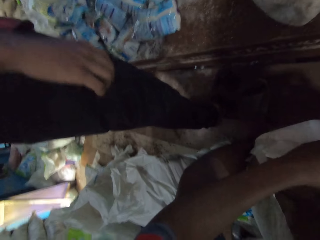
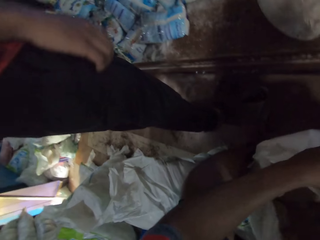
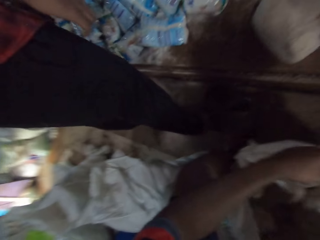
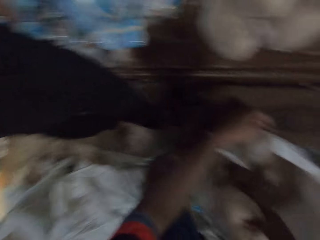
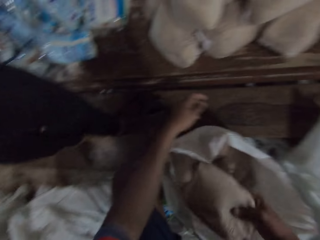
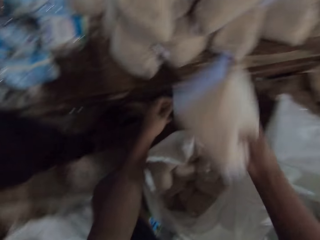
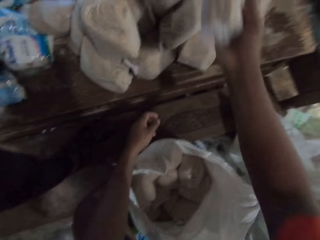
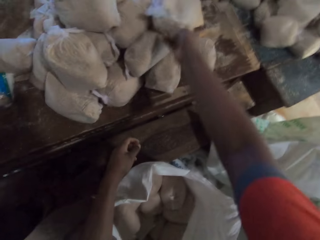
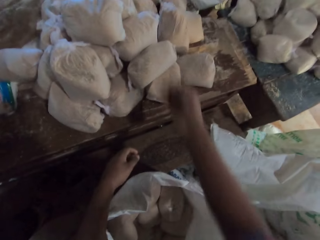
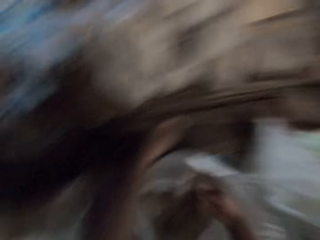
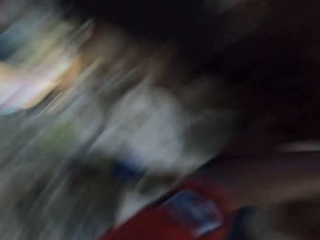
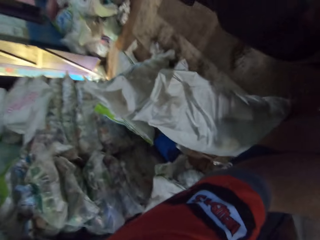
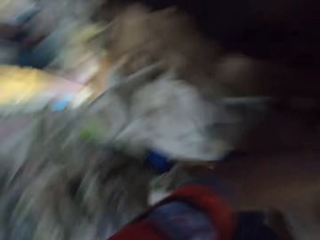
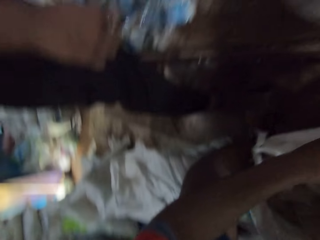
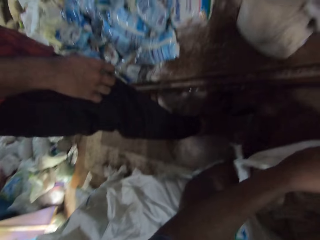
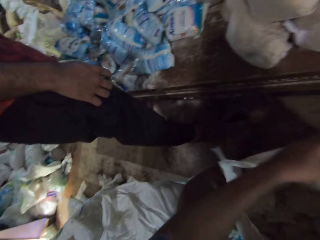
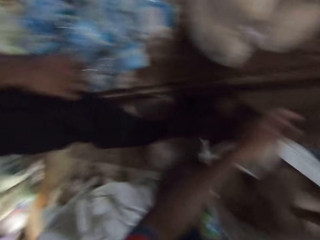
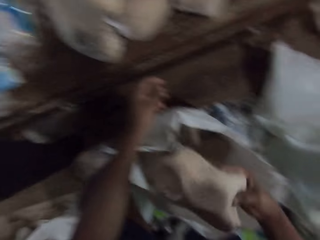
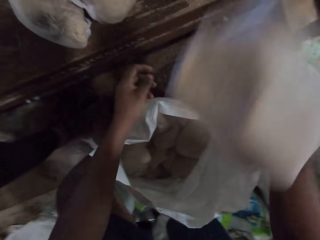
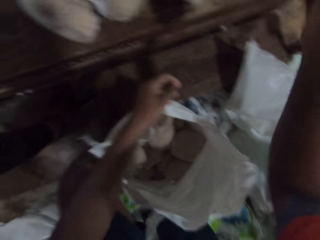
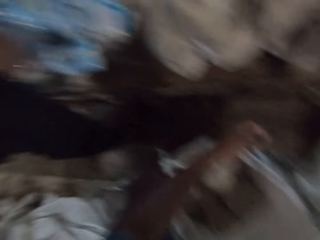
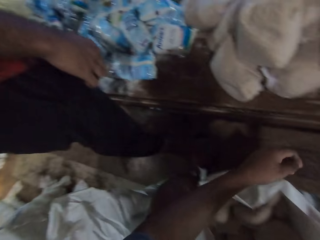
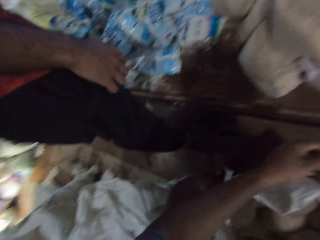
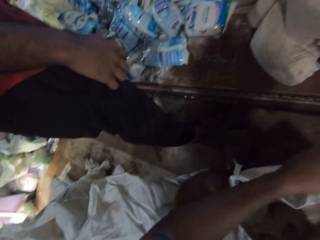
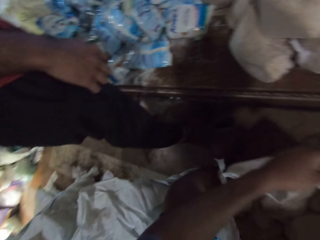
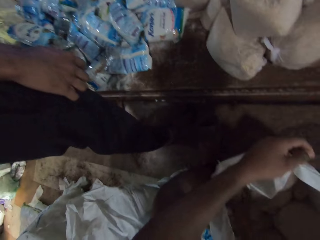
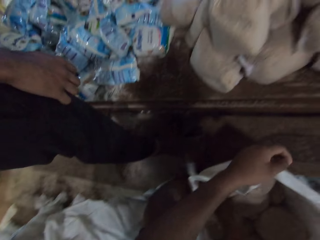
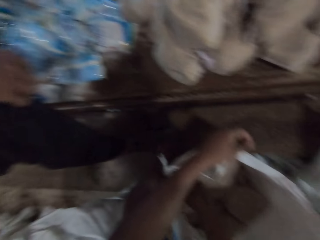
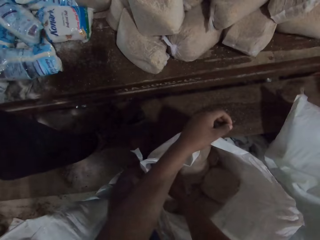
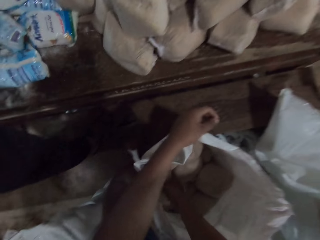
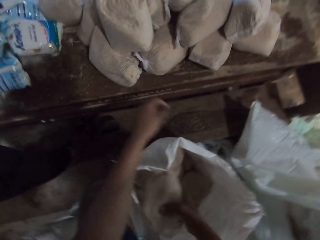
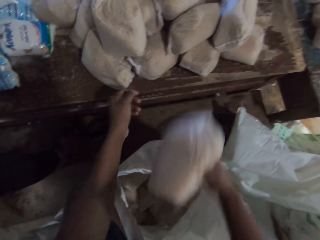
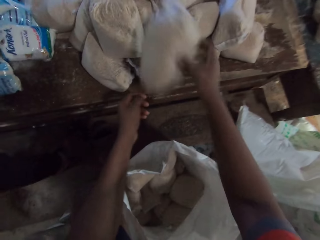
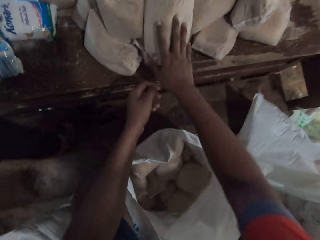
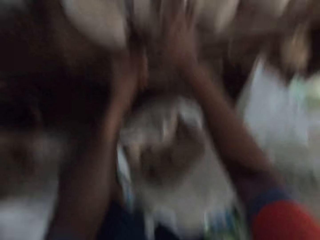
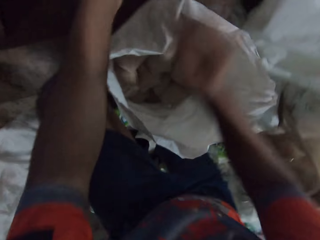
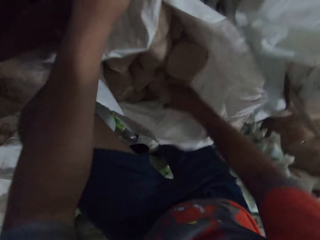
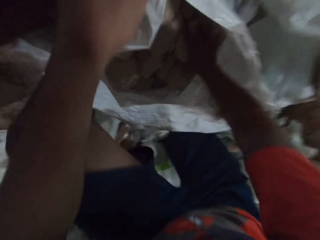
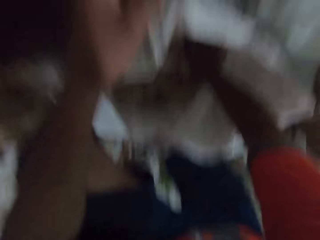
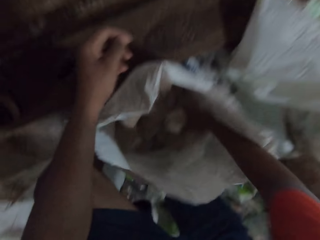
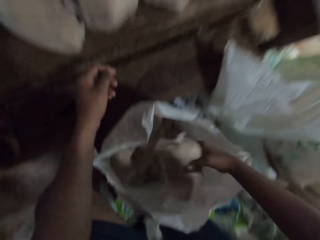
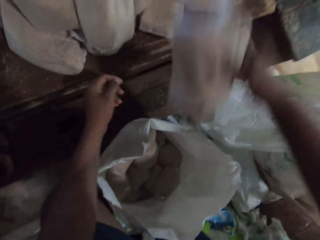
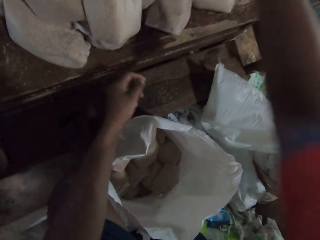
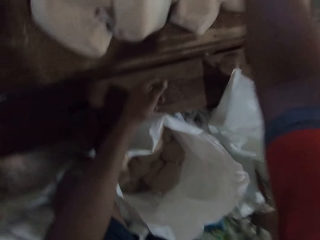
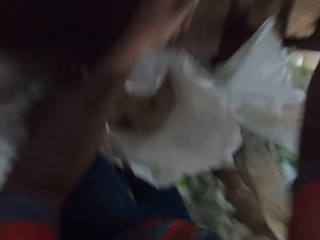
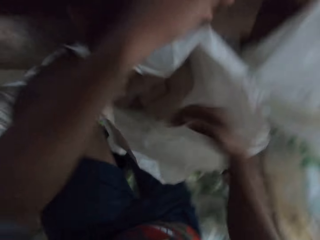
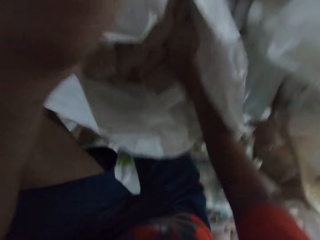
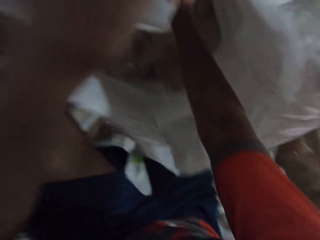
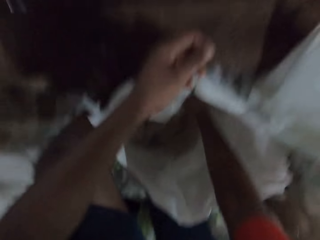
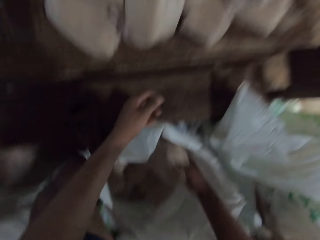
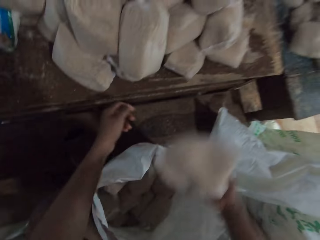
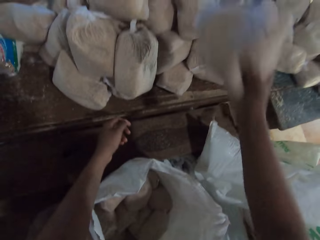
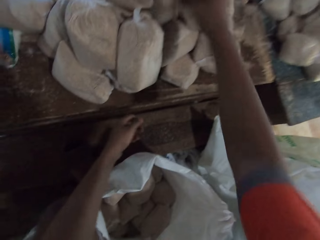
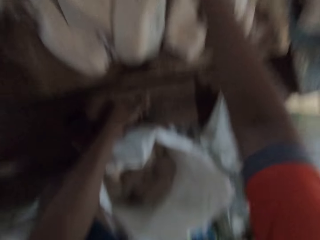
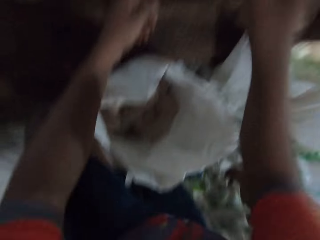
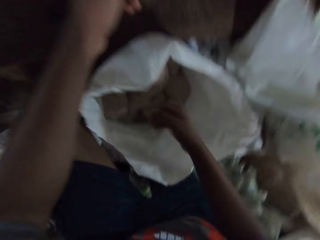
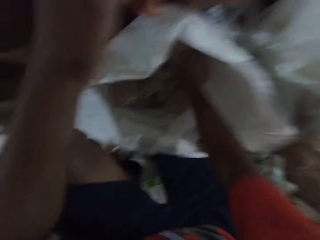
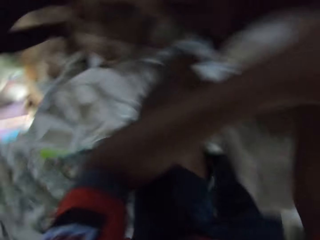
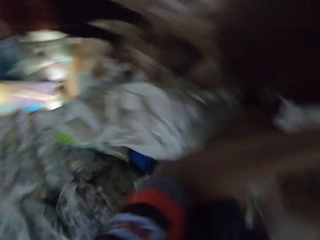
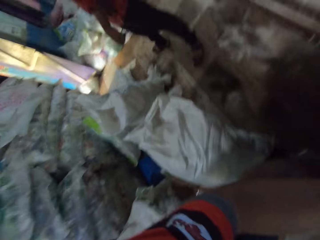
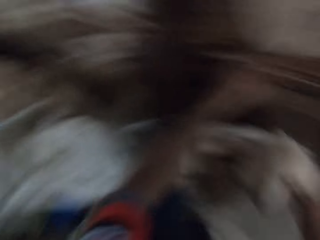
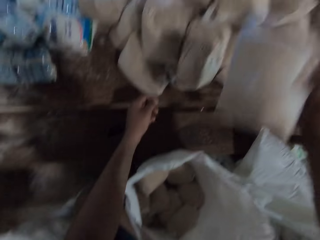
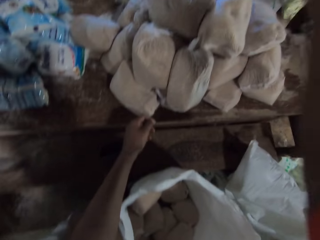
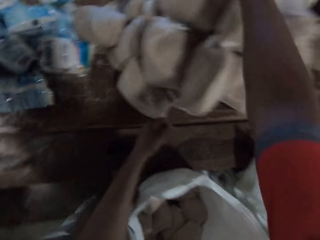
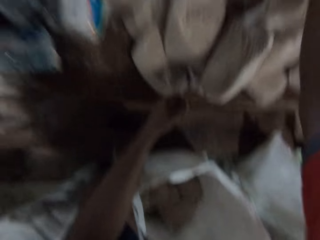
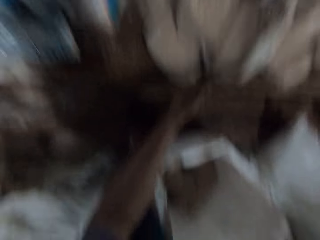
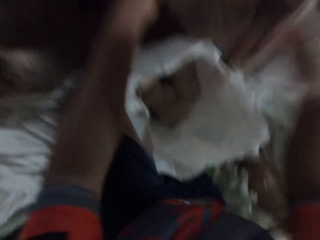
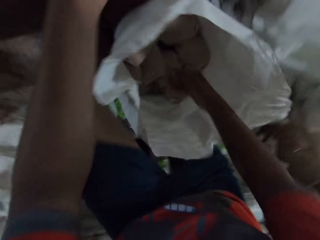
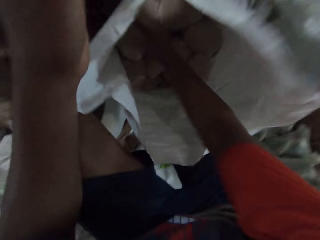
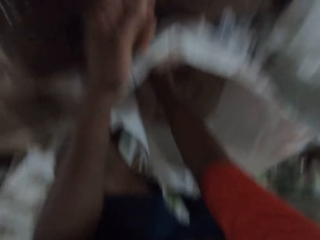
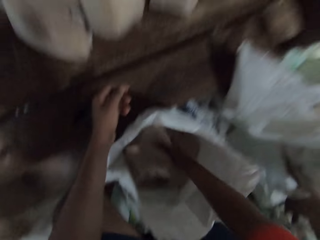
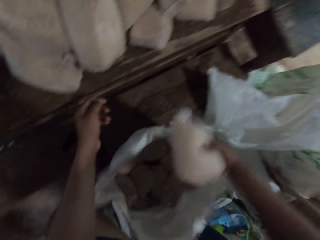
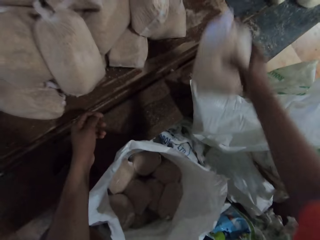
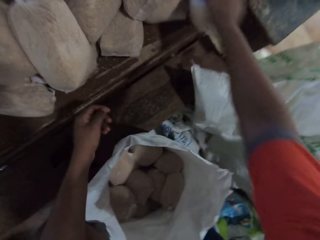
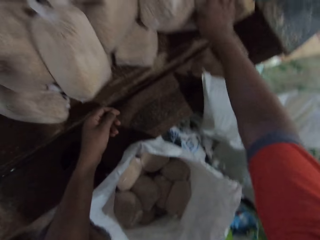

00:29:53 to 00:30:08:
The camera wearer drops the pack of flour on the table with his right hand. He looks around. He picks the pack of flour from the sack with his right hand. He drops the pack of flour on the table with his right hand. He arranges sugar on the table. He picks the pack of flour from the sack with his right hand. He drops the pack of flour on the table with his right hand. He picks the pack of flour from the sack with his right hand. He drops the pack of flour on the table with his right hand. He picks the pack of flour from the sack with his right hand. He drops the pack of flour on the table with his right hand. He picks the pack of flour from the sack with his right hand. He drops the pack of flour on the table with his right hand. He looks around. He picks the pack of flour from the sack with his right hand. He drops the pack of flour on the table with his right hand.

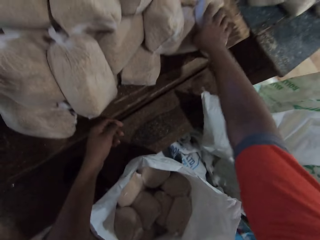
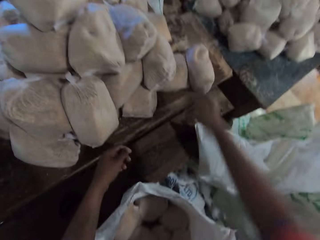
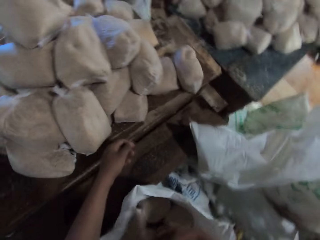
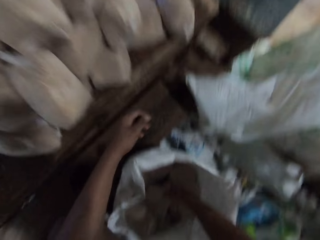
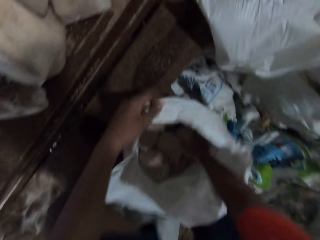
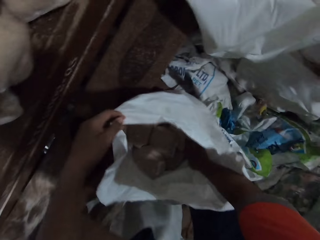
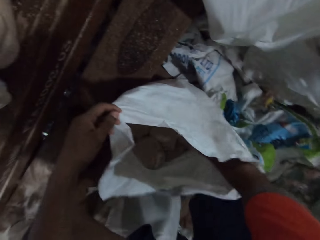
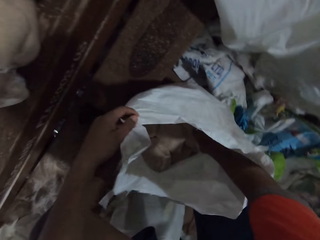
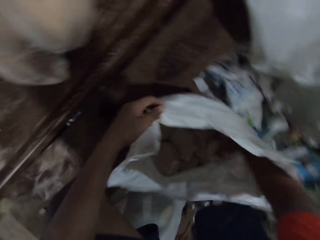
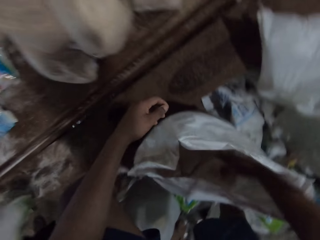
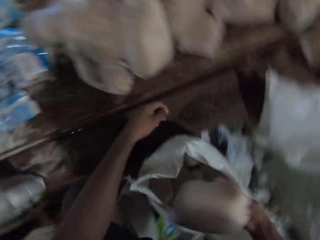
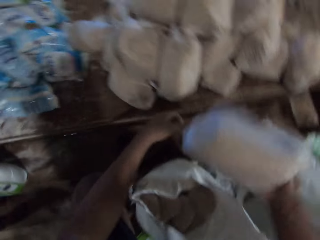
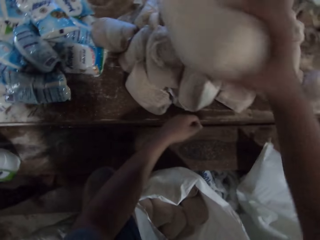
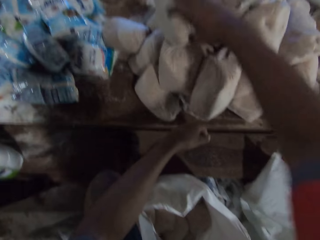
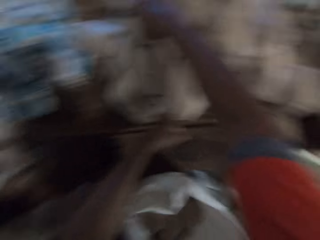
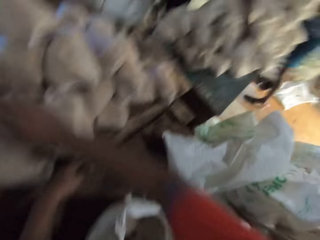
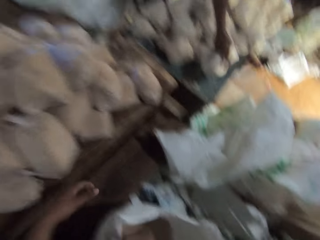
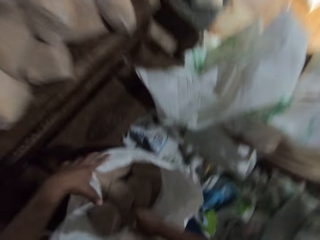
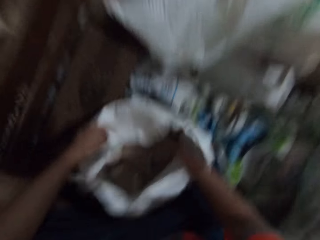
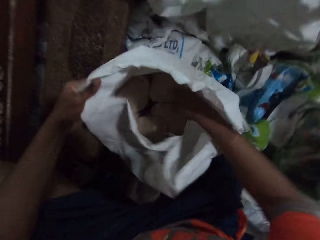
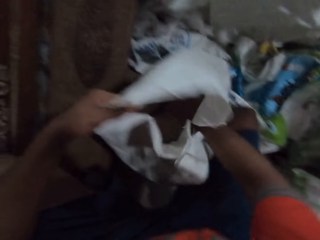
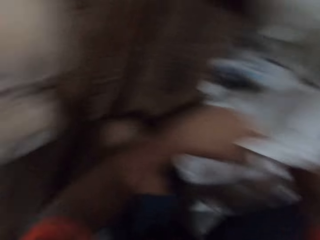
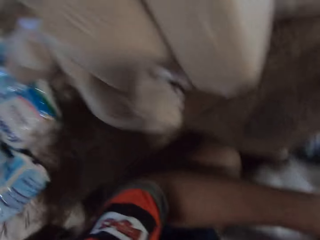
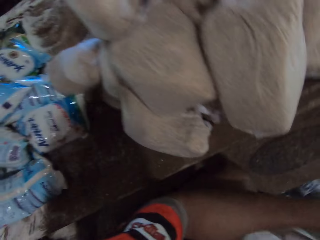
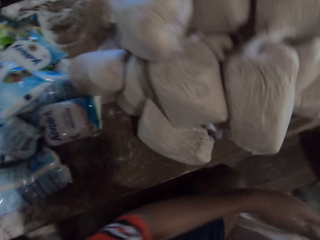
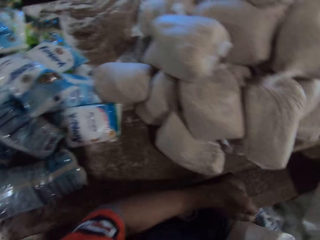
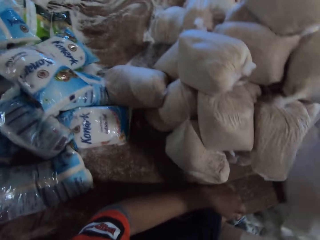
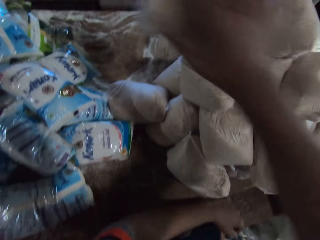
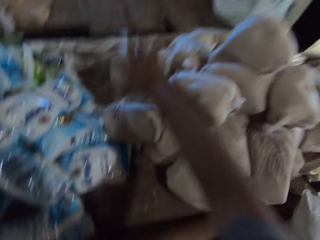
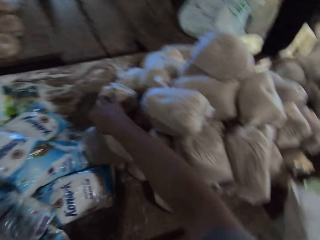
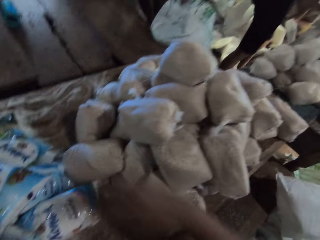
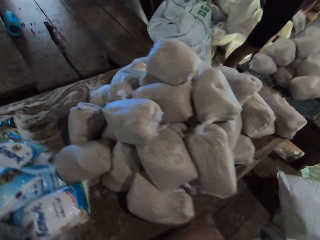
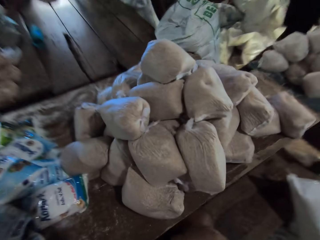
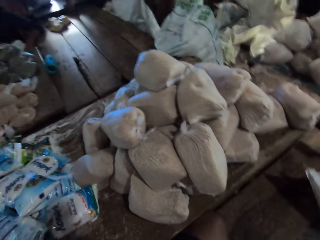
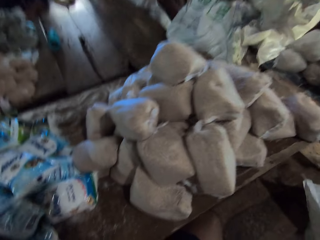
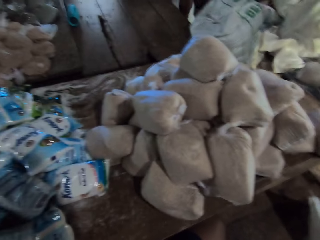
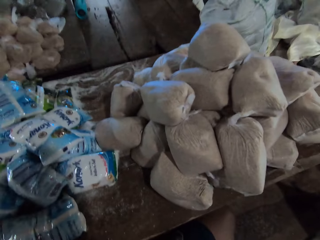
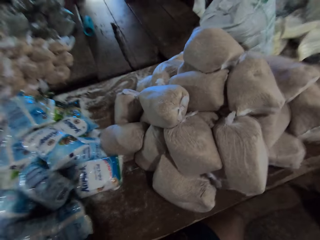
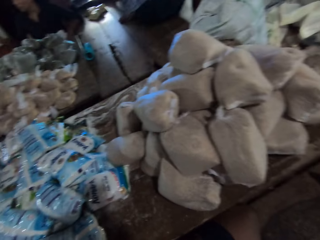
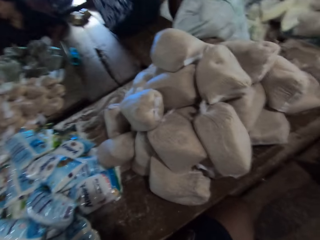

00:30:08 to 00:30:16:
The camera wearer arranges sugar on the table. He picks a pack of flour from the sack with his right hand. He drops the pack of flour on the table with his right hand. The man drops the pack of flour on the table with his right hand. The camera wearer picks the pack of flour from the sack with his right hand. He drops the pack of flour on the table with his right hand.
